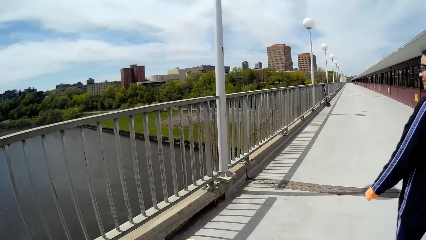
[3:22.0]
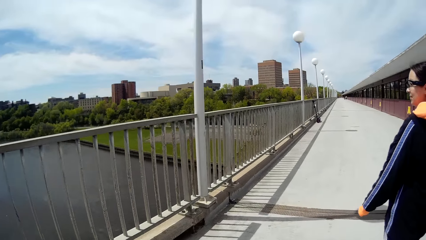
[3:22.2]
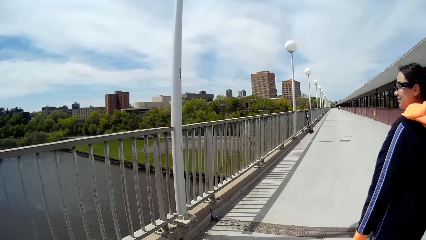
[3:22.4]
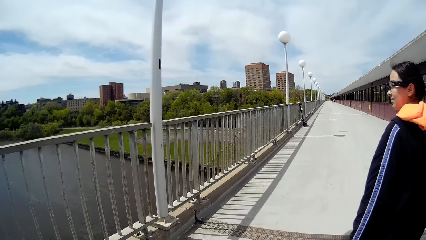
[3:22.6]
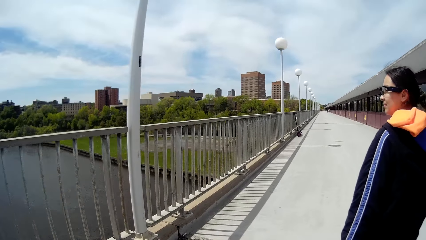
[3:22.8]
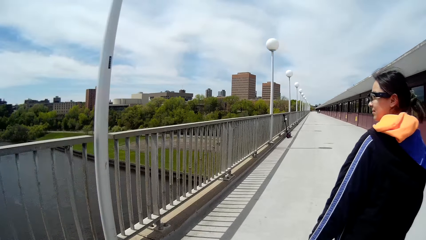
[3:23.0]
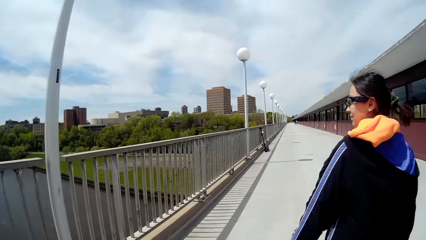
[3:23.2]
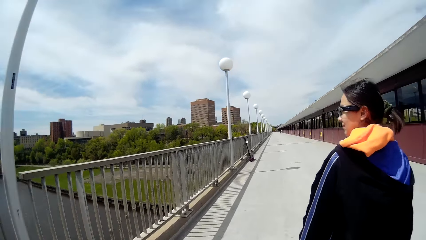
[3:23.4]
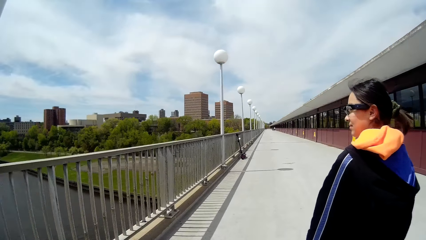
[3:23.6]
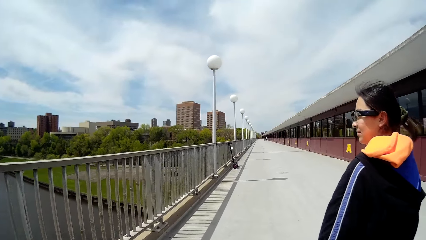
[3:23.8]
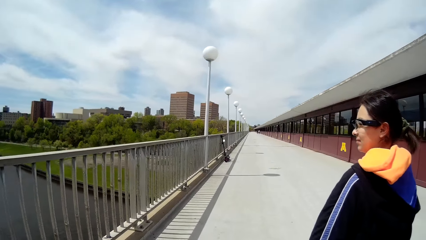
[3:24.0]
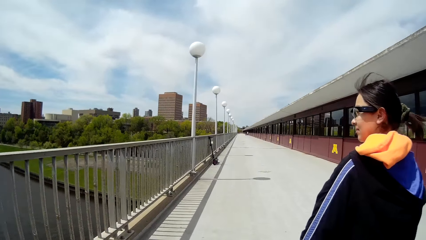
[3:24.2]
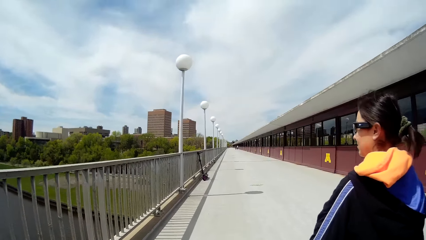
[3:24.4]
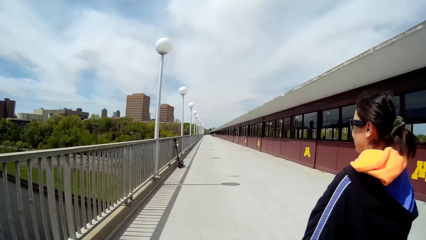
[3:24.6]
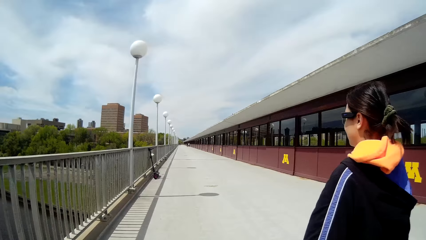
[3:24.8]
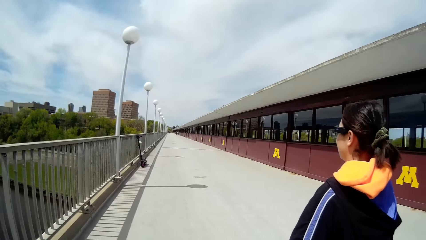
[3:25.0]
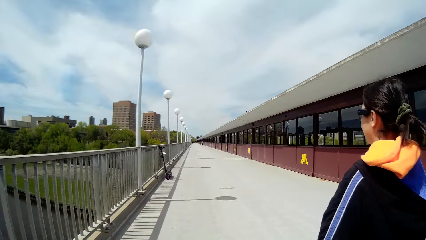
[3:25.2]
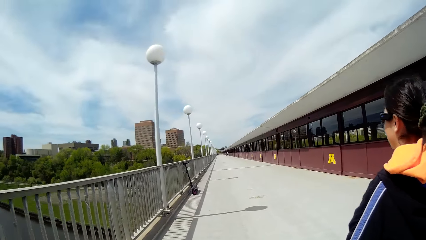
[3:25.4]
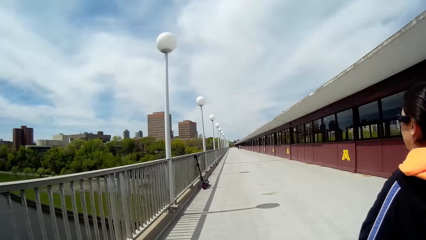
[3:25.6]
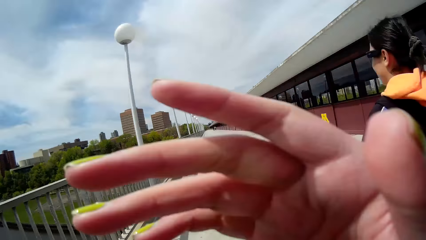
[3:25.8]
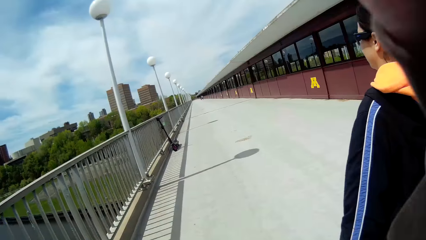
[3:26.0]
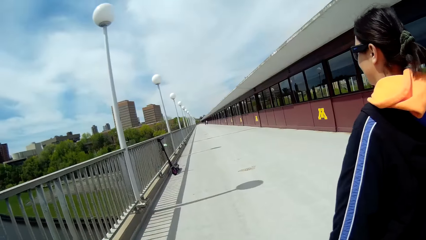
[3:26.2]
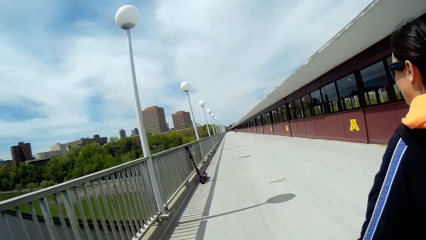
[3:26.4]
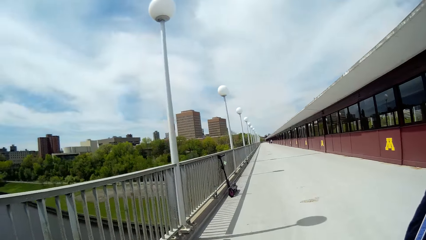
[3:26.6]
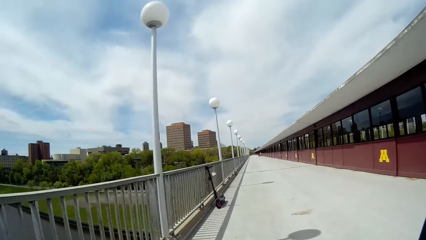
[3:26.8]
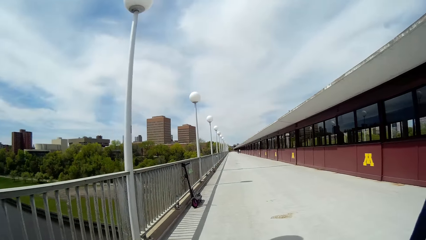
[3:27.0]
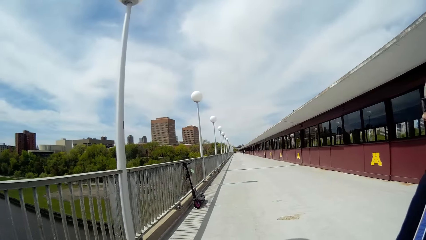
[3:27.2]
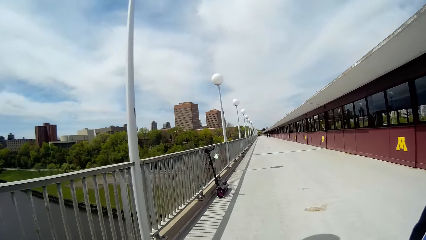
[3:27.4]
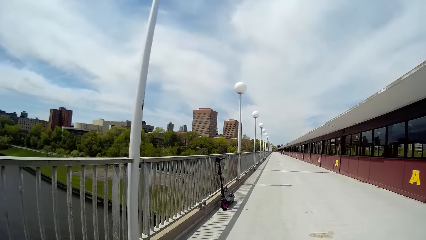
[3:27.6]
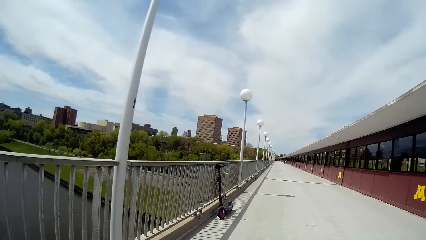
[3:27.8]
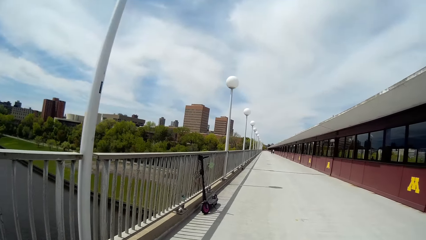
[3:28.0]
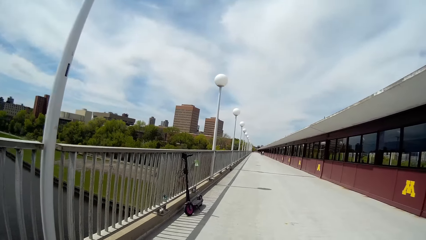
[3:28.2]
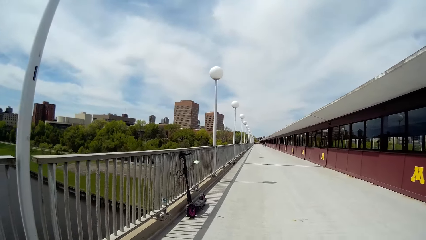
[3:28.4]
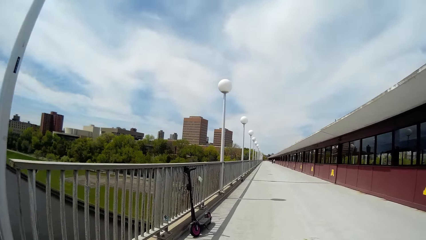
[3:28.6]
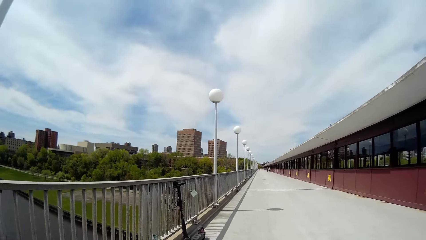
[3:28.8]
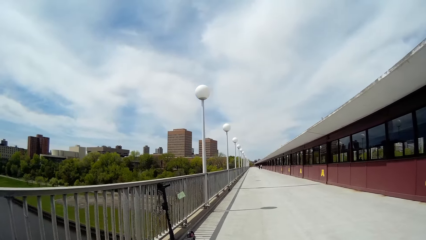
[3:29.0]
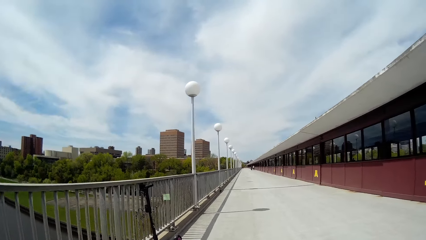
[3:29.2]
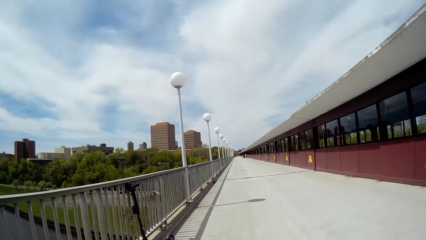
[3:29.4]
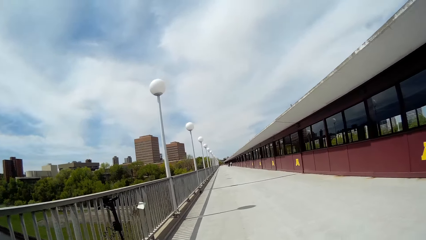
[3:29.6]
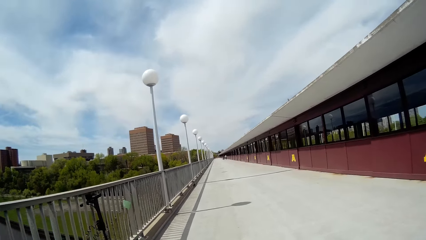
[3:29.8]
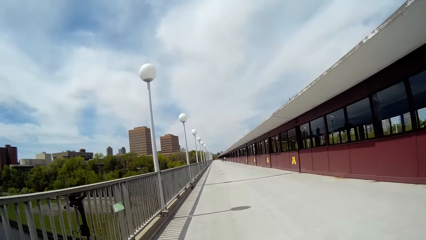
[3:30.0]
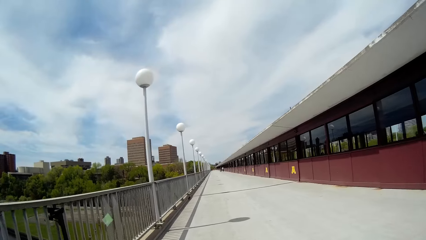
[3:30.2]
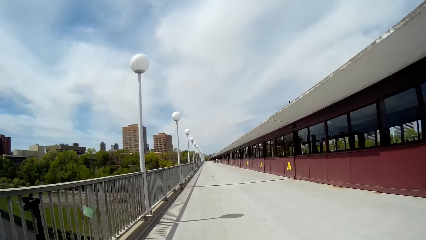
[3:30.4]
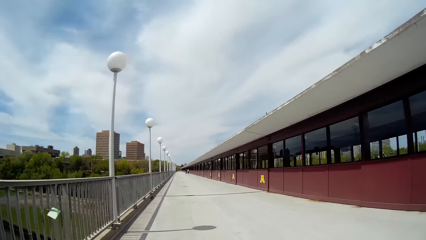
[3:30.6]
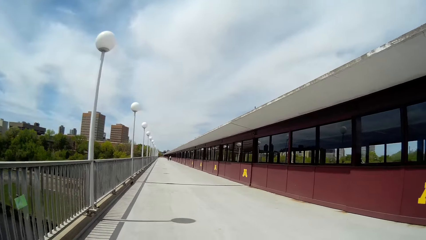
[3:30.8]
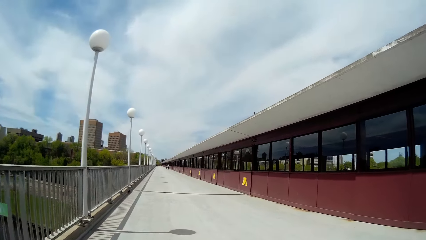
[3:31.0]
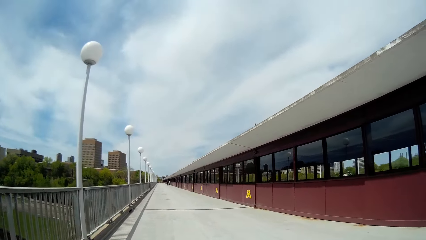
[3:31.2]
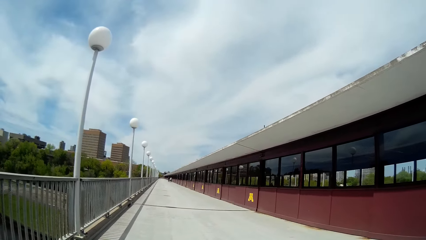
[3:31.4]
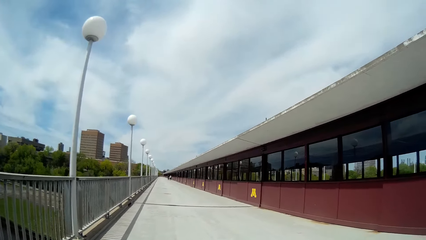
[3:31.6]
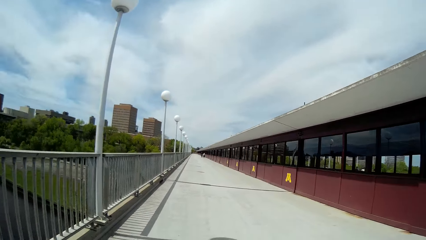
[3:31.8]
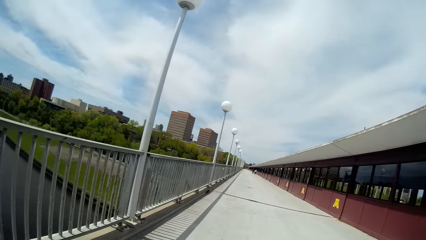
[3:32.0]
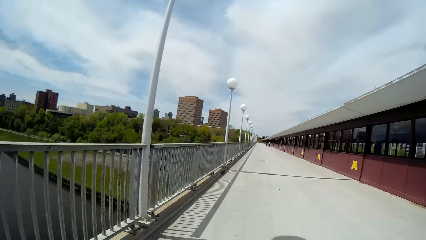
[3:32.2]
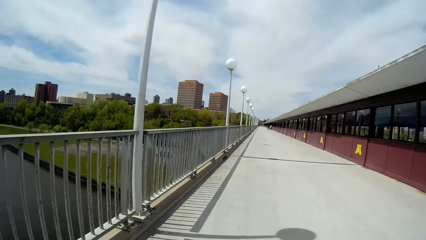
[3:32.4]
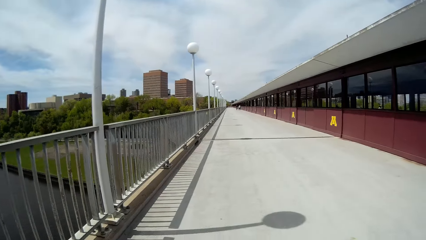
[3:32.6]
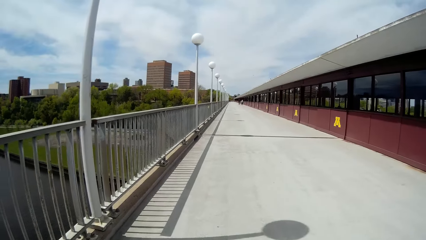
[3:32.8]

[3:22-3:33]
The camera wearer walks around. She touches her head with her right hand. She raises a hand. She walks around.

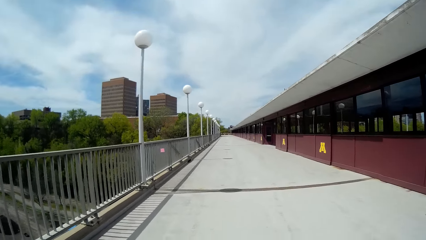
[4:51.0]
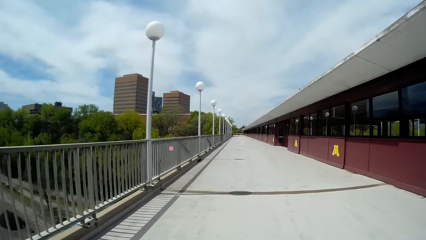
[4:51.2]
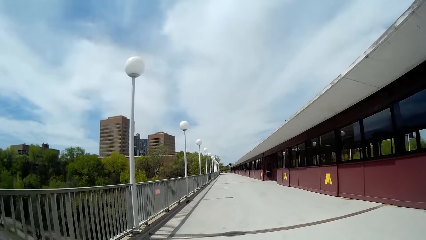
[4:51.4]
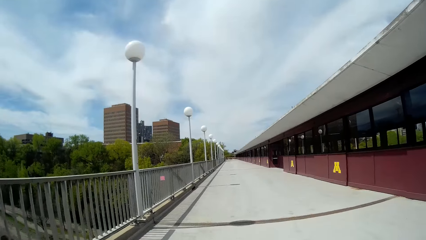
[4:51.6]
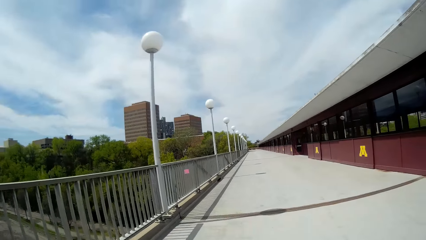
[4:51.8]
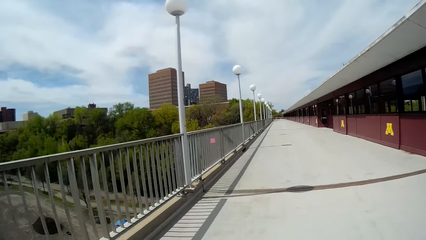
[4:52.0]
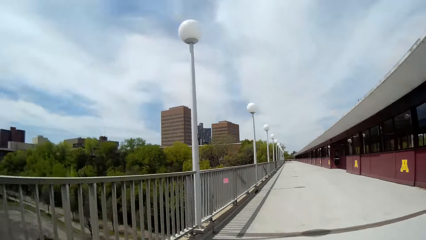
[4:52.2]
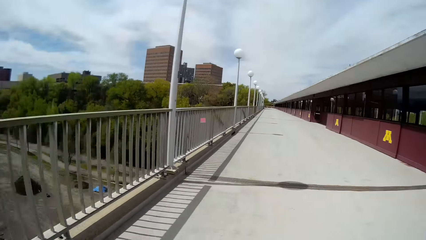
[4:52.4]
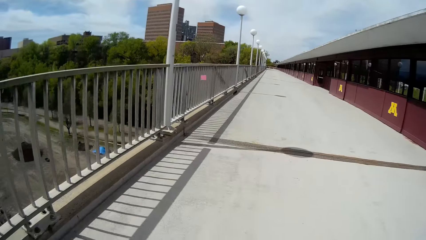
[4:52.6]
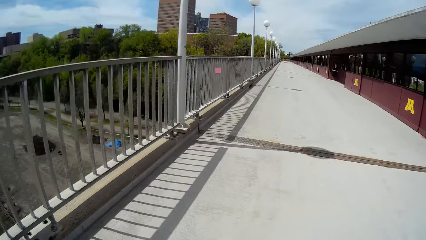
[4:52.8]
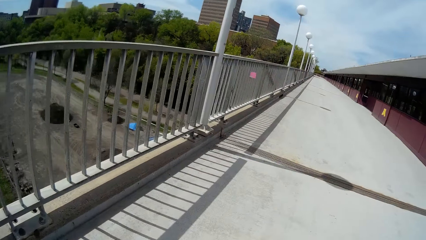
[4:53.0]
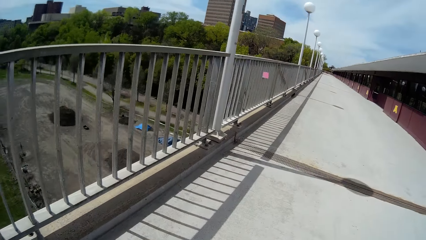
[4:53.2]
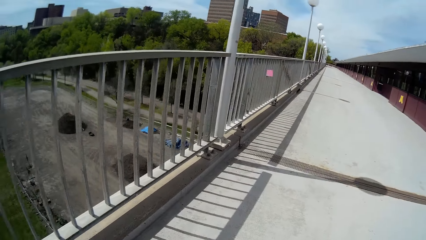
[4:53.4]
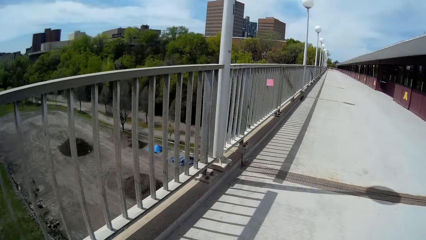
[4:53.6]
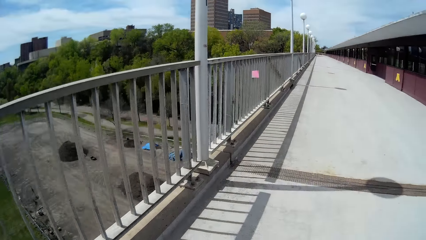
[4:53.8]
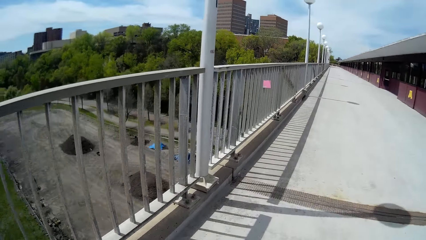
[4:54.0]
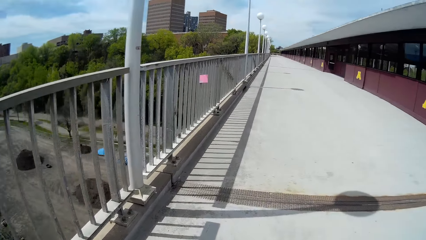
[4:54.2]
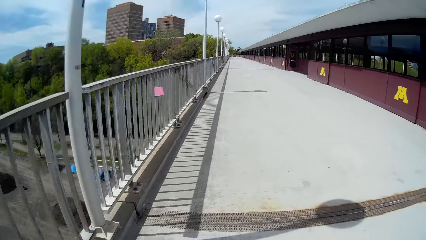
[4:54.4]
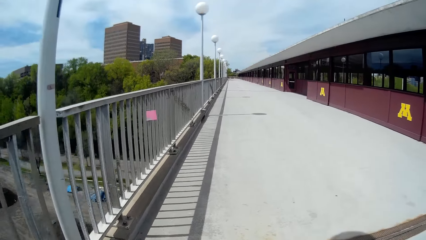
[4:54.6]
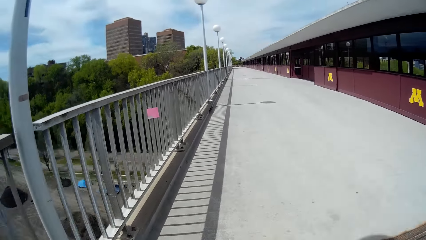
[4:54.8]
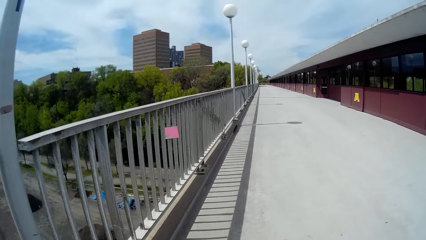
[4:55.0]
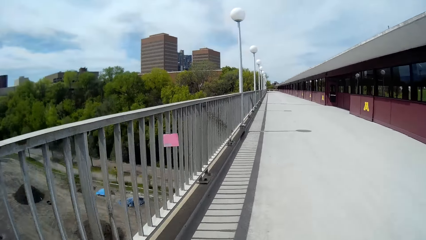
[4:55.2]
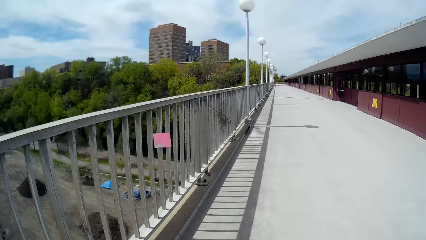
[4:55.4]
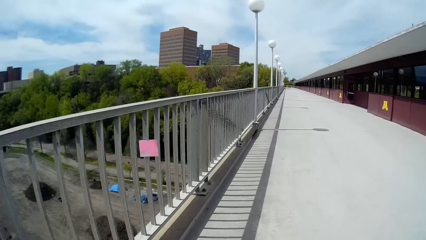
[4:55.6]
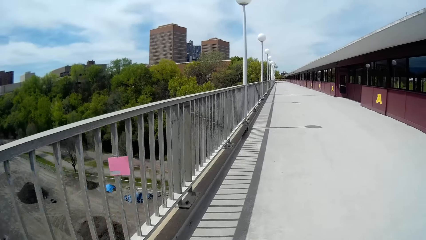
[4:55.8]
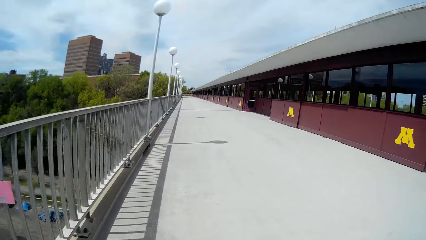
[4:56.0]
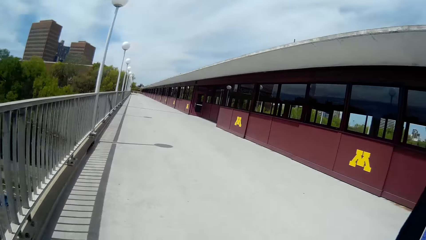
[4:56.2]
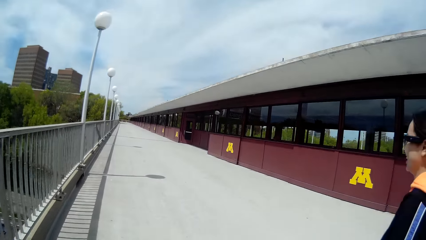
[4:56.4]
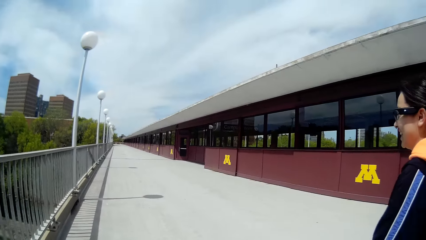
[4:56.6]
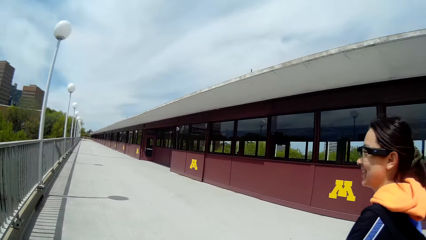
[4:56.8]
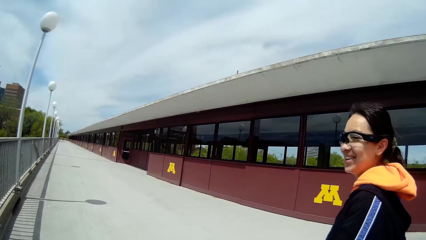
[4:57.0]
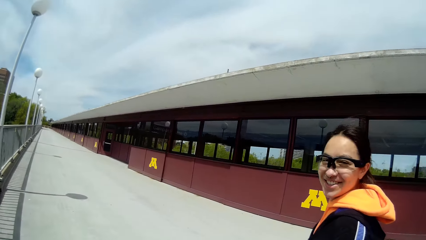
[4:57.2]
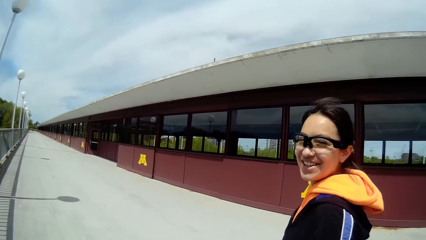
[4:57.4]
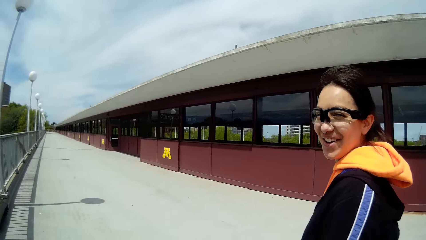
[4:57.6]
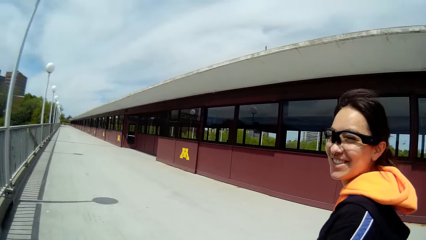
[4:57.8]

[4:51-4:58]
The camera wearer converses with a woman. The woman walks beside the camera wearer. The camera wearer is speaking to the woman.
